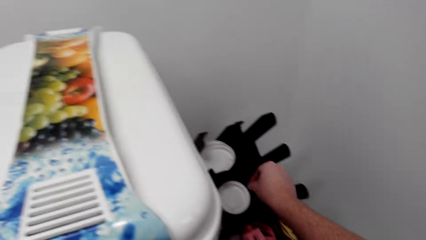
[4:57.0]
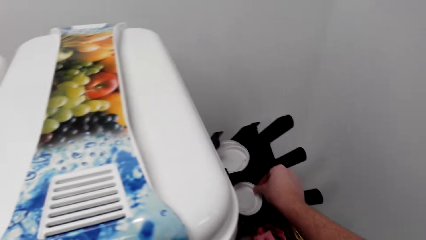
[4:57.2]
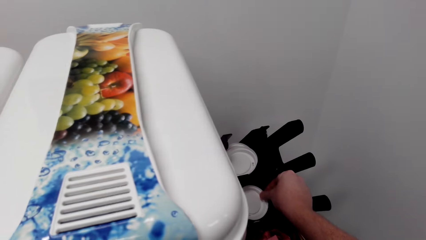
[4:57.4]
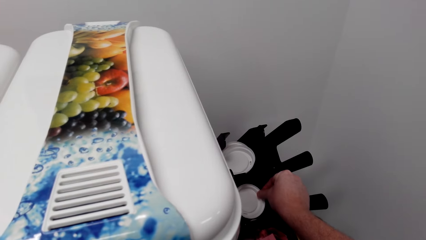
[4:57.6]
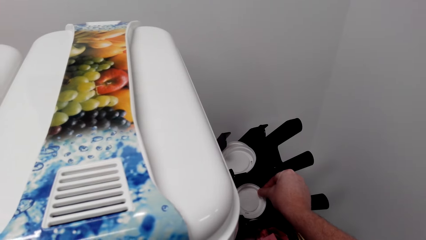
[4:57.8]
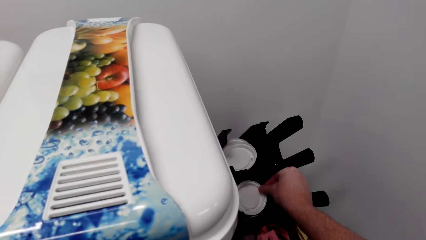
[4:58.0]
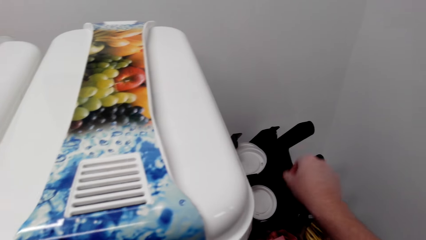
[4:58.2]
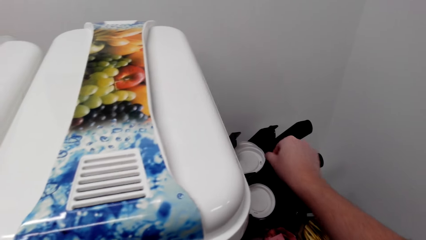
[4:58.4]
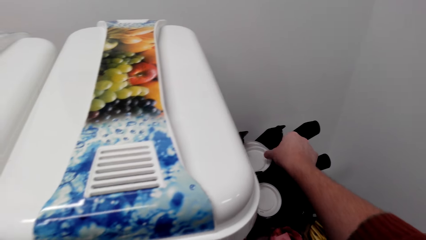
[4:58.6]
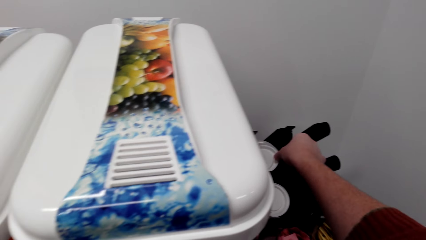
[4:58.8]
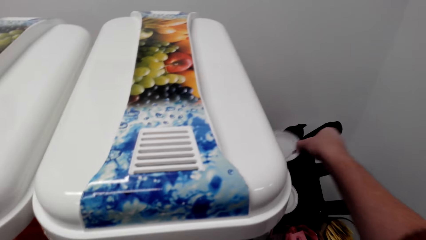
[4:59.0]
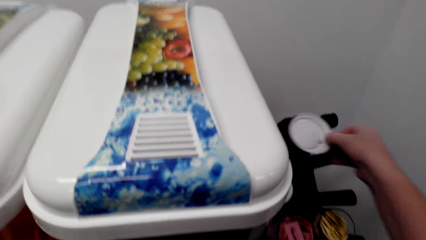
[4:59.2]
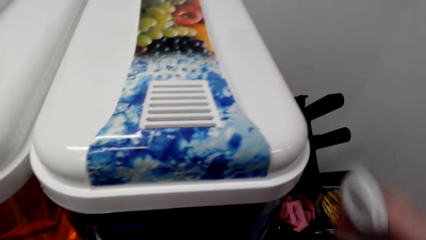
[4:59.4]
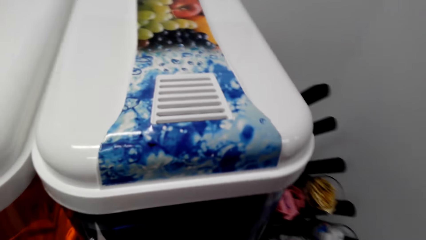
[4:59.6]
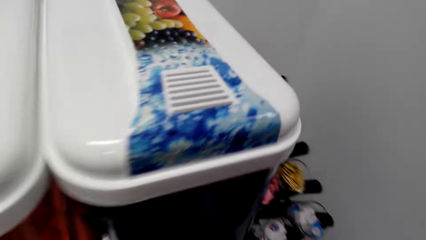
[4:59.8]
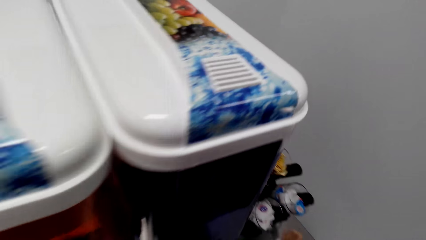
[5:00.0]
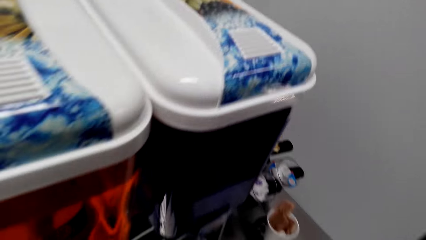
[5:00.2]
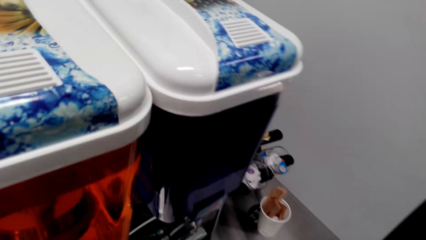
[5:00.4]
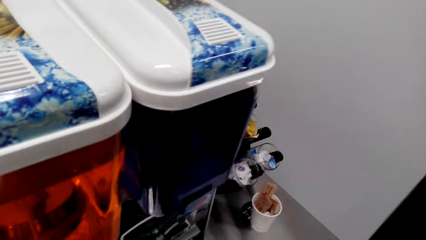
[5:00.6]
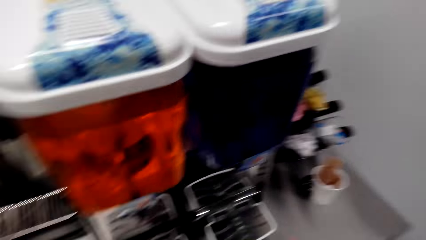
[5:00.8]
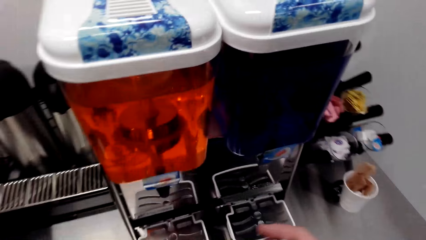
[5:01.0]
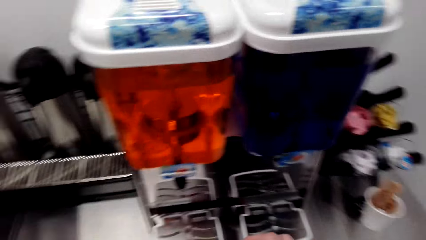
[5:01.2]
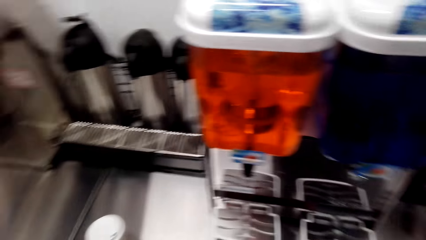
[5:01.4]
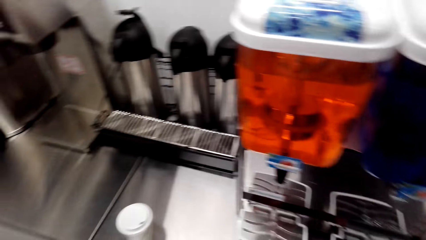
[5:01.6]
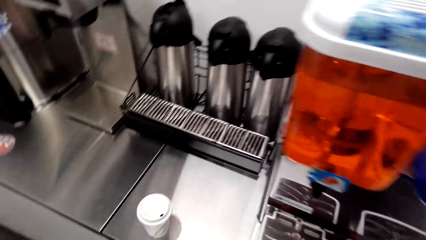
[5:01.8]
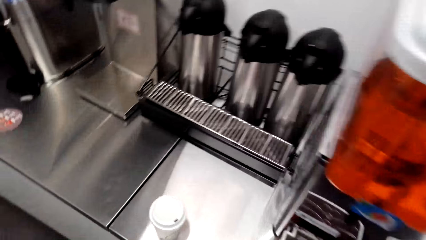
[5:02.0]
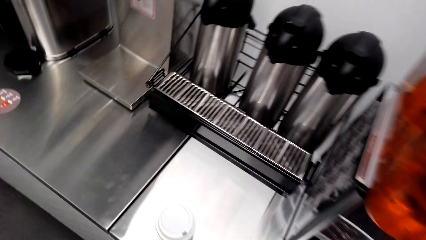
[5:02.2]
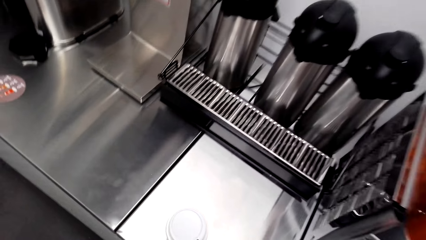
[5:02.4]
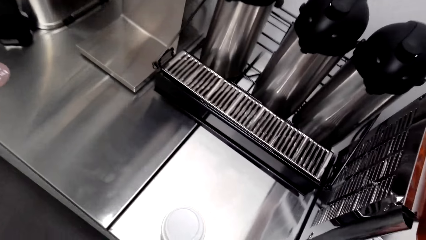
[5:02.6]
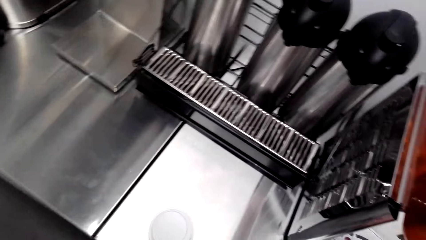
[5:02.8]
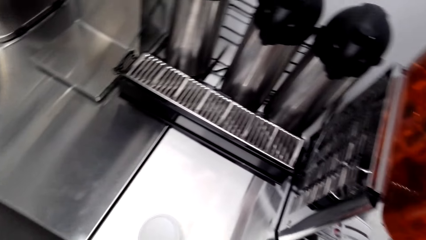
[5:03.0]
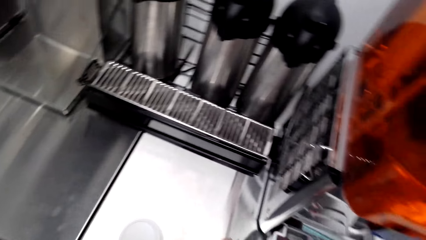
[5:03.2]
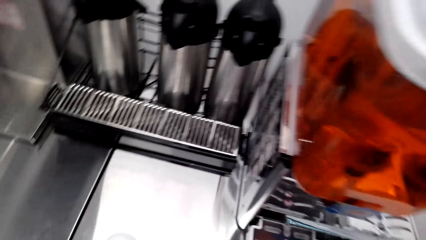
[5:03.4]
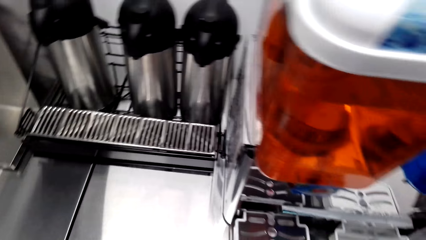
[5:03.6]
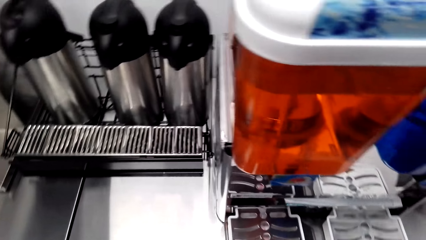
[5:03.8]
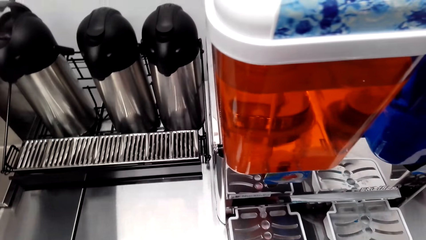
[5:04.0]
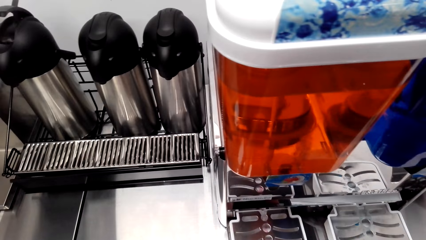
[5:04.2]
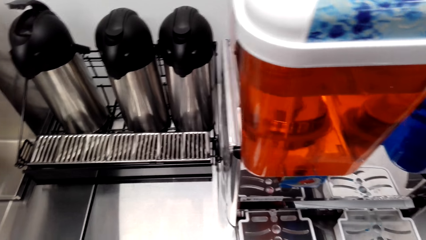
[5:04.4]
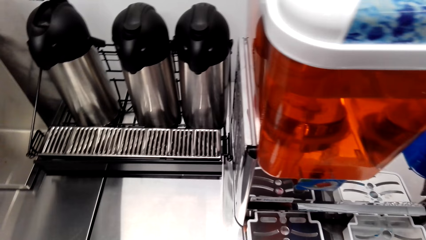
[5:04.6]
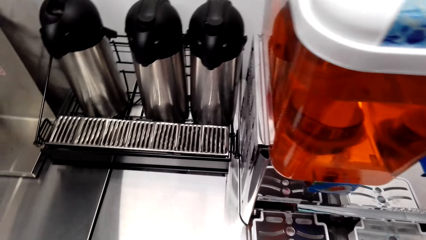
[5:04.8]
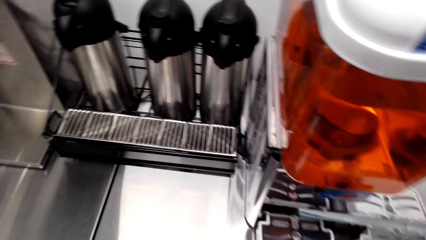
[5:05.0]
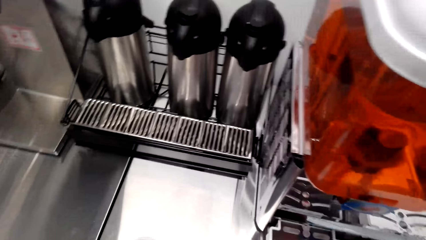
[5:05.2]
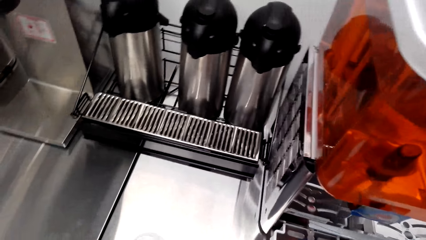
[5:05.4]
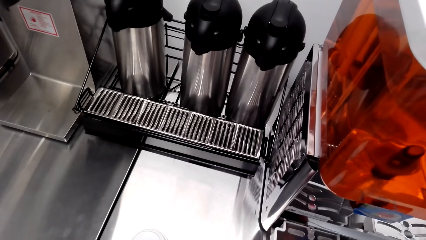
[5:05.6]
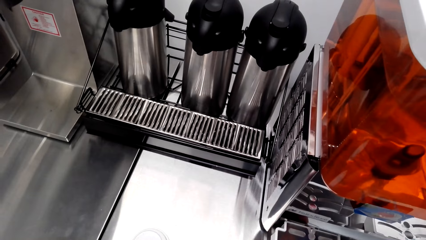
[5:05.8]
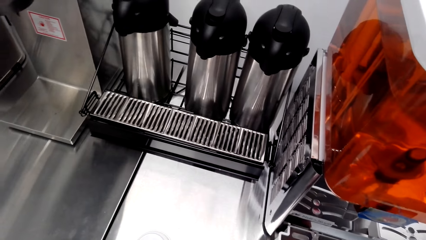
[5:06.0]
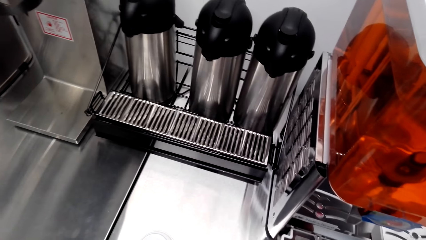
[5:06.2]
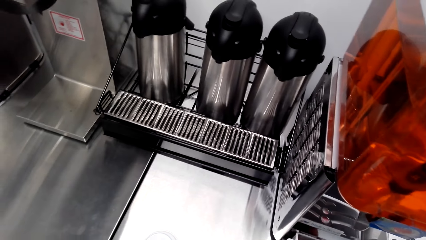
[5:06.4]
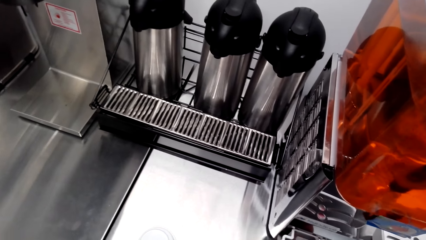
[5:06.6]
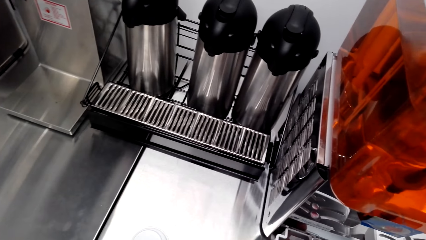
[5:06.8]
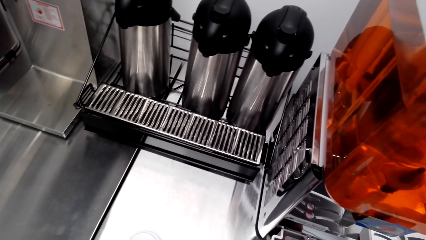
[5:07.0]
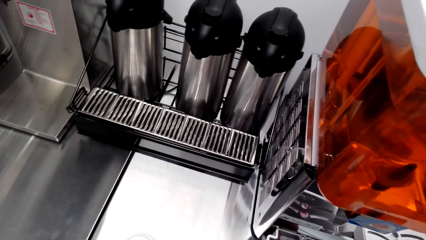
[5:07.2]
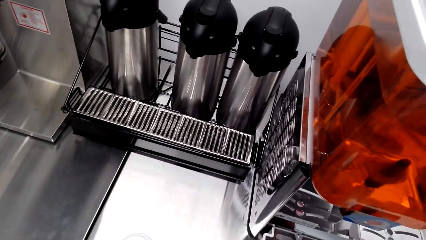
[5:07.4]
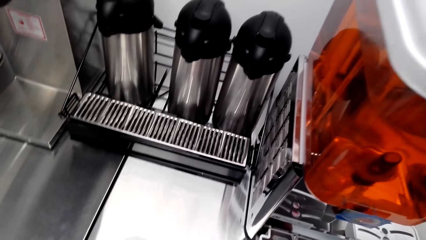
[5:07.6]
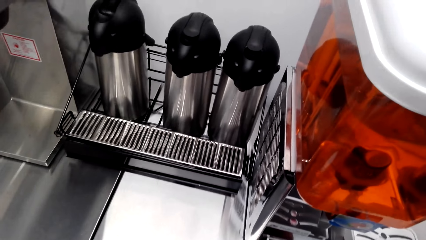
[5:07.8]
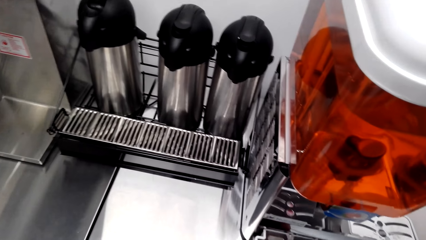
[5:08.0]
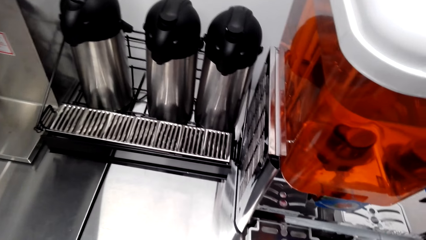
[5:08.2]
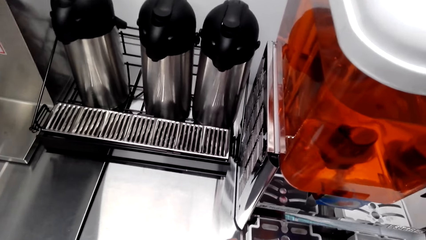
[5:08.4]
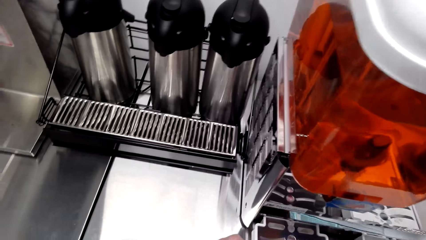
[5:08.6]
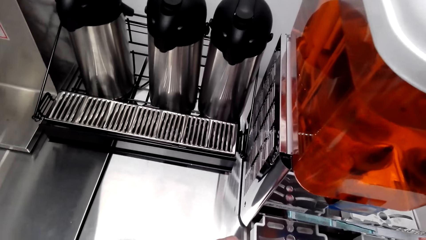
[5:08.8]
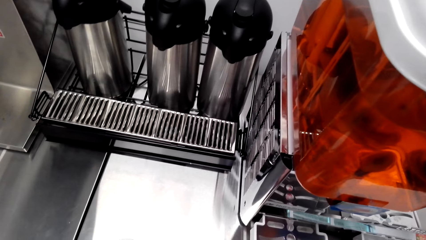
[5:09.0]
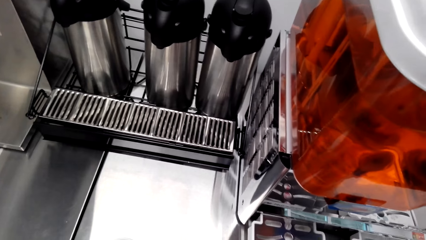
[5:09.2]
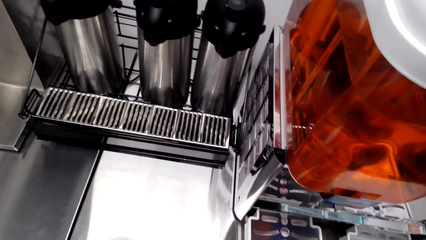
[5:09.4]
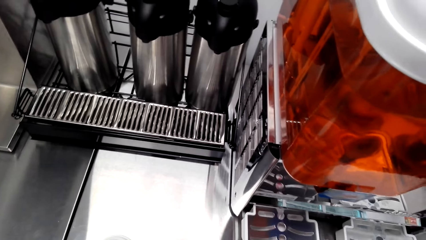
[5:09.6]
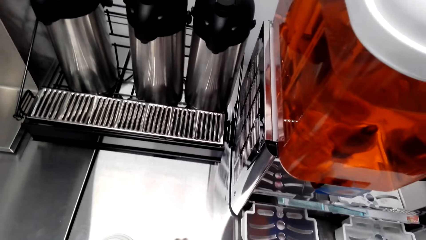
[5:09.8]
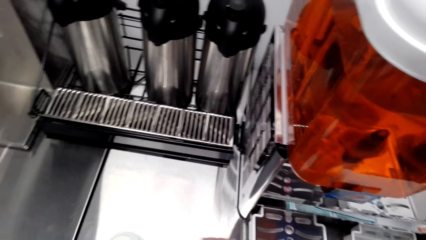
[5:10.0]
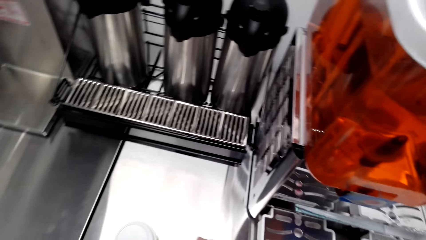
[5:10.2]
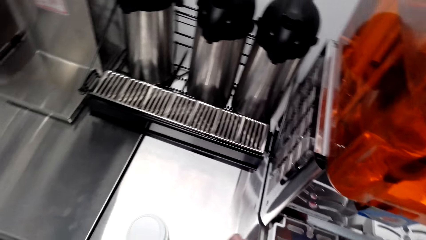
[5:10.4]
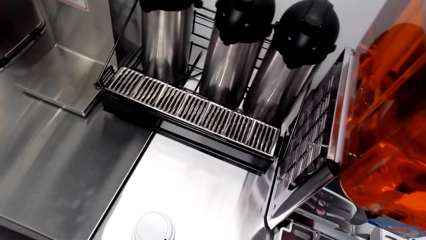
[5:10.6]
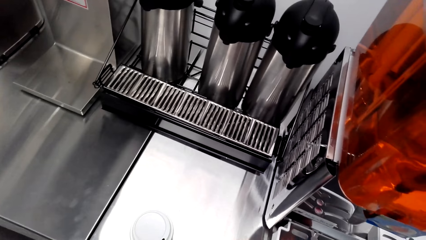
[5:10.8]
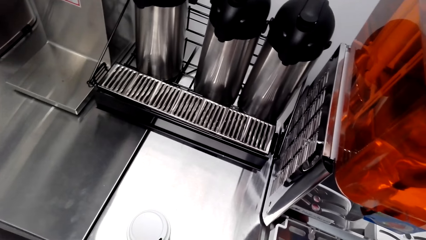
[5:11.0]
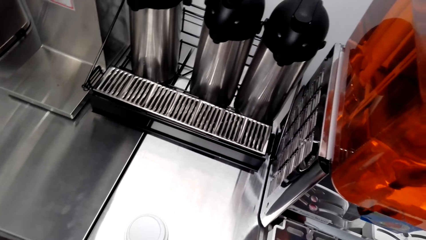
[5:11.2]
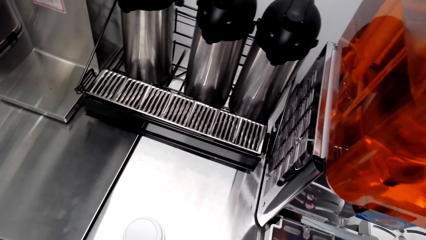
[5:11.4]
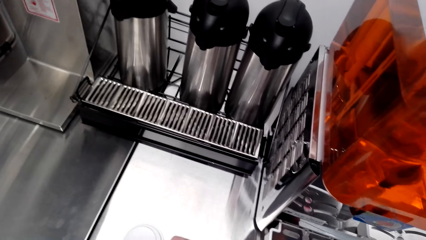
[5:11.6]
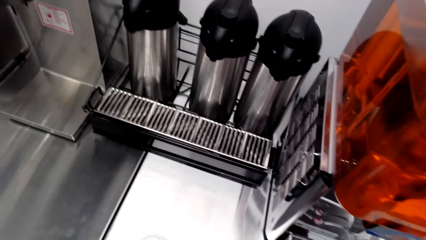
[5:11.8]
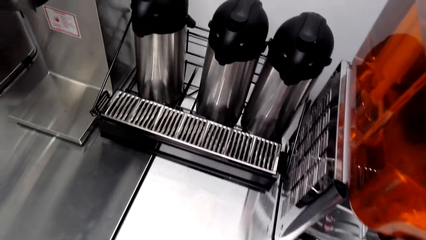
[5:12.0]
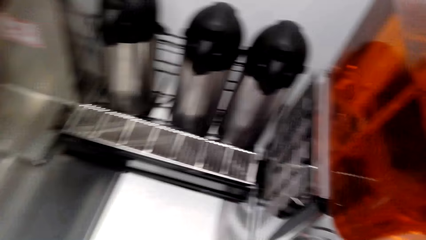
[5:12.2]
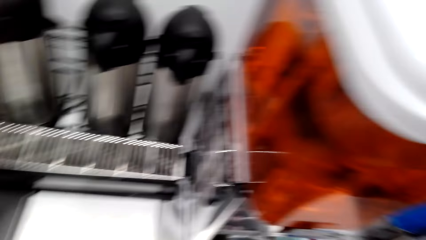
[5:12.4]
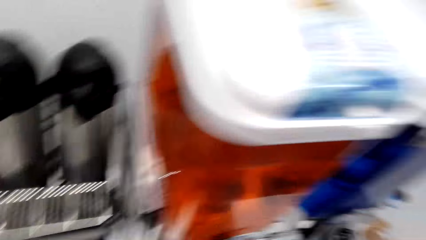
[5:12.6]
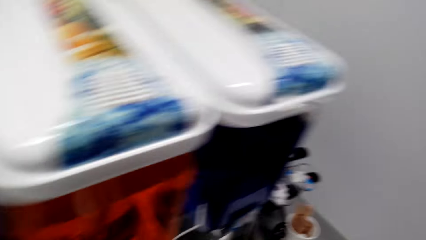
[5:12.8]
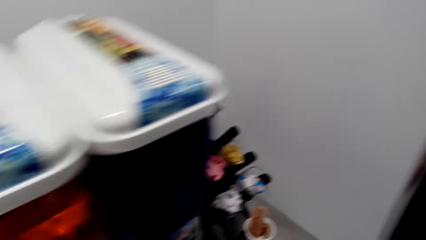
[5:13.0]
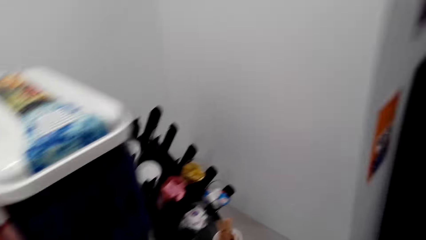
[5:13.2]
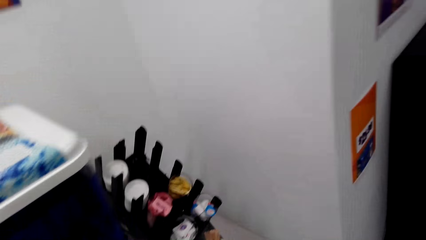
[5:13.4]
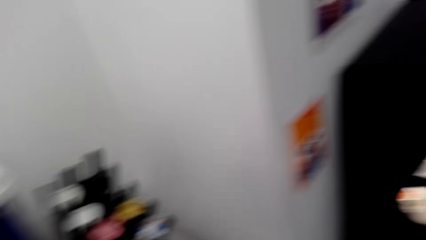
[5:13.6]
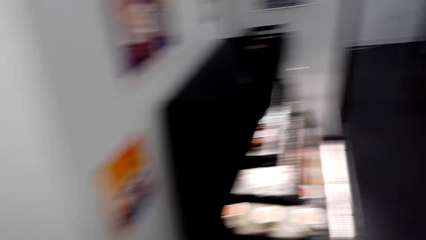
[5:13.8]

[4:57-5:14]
The camera wearer picks up a cup lid from the rack.
